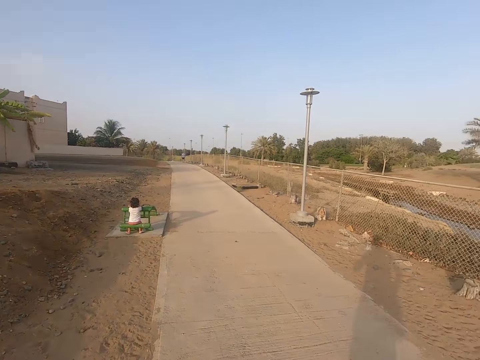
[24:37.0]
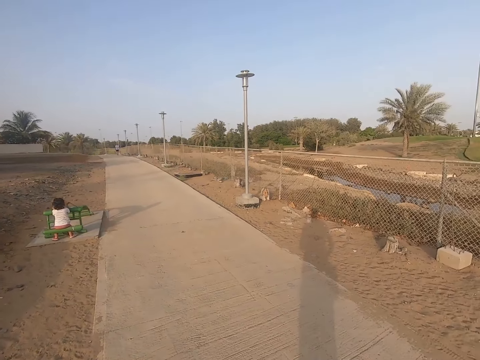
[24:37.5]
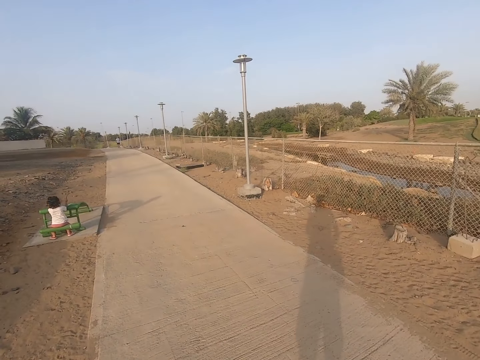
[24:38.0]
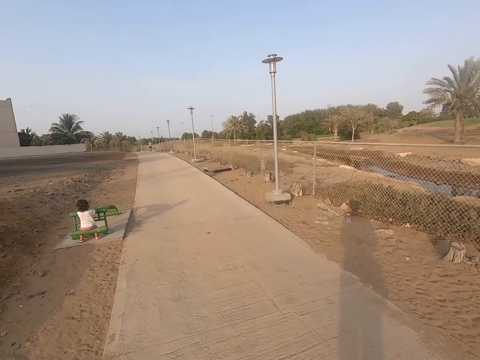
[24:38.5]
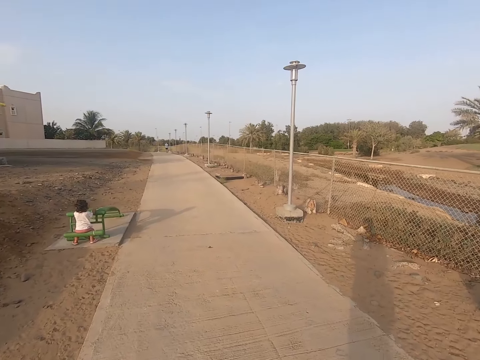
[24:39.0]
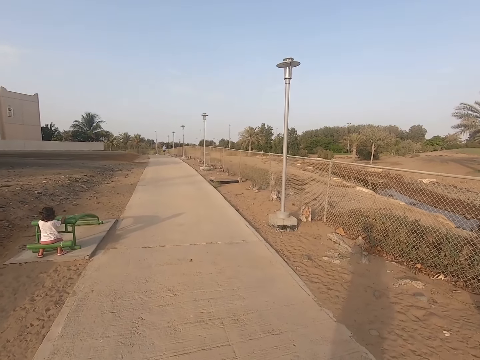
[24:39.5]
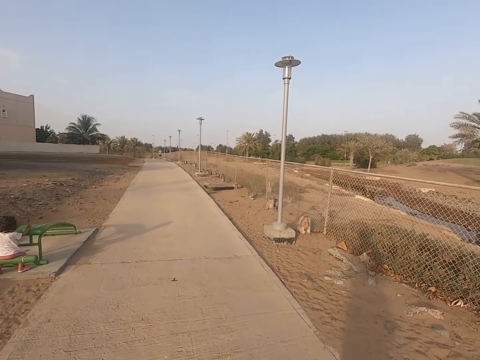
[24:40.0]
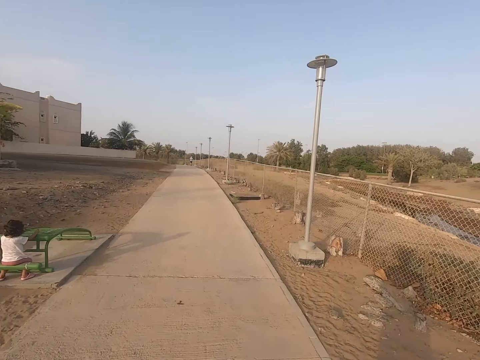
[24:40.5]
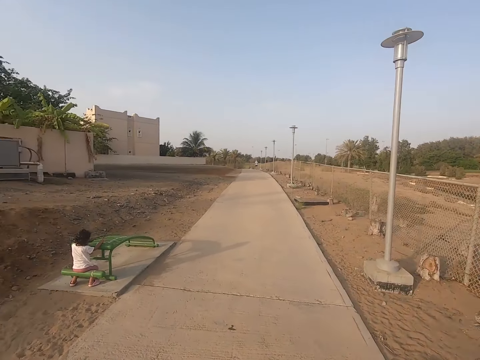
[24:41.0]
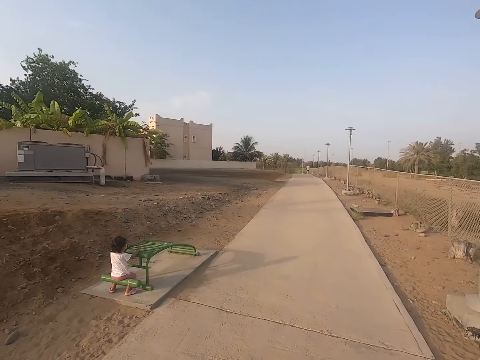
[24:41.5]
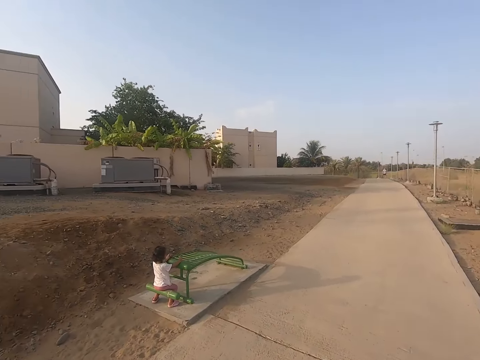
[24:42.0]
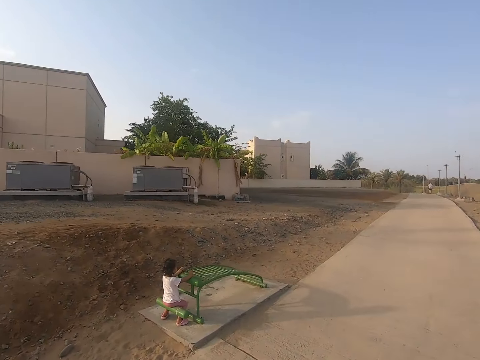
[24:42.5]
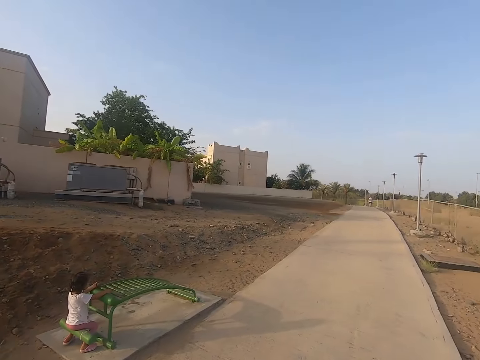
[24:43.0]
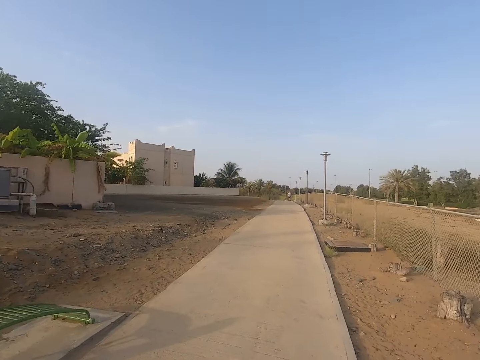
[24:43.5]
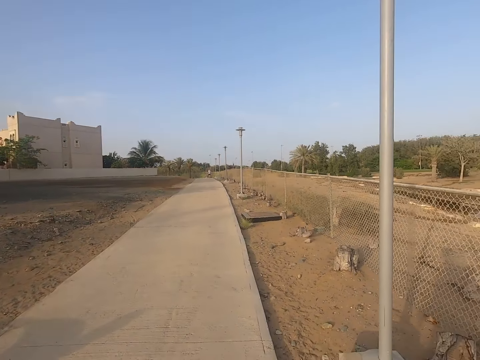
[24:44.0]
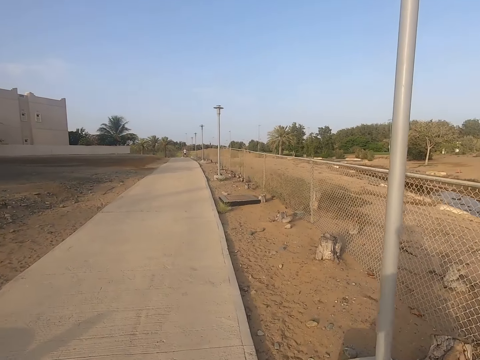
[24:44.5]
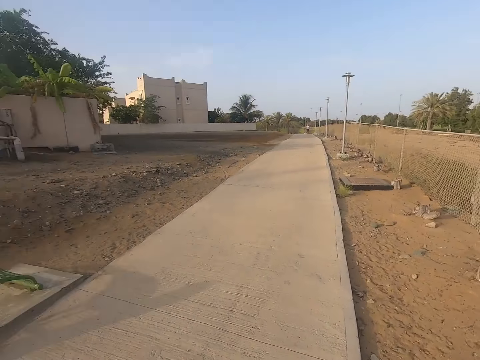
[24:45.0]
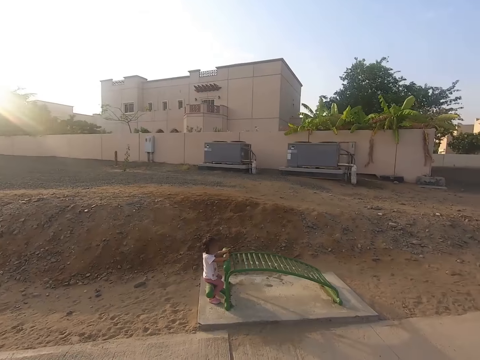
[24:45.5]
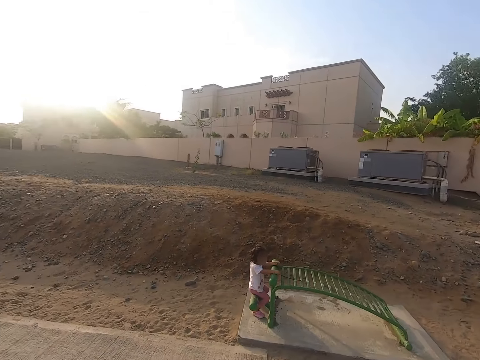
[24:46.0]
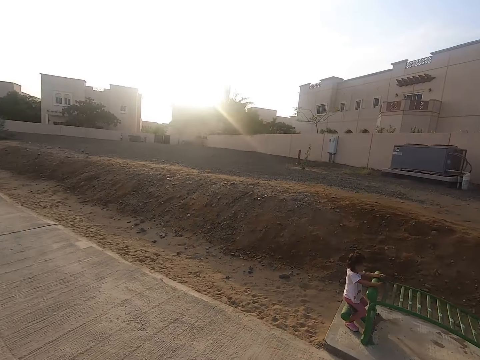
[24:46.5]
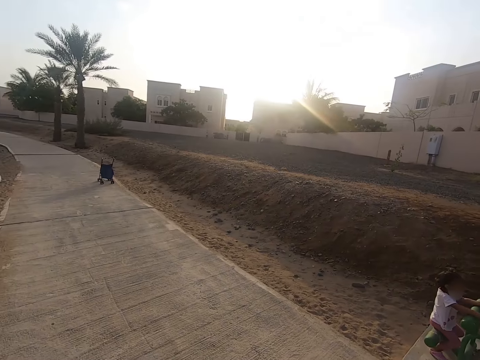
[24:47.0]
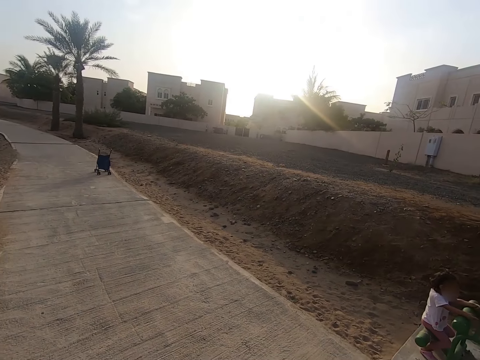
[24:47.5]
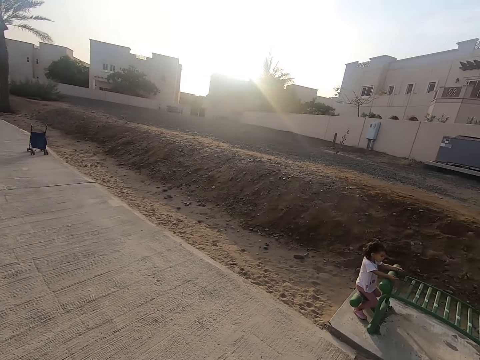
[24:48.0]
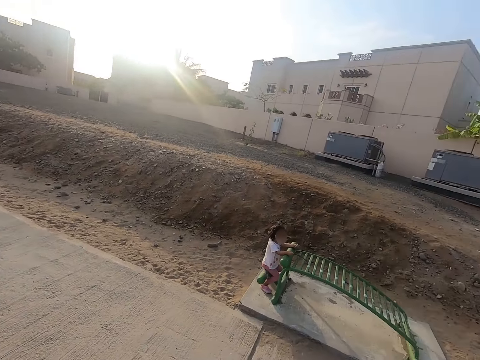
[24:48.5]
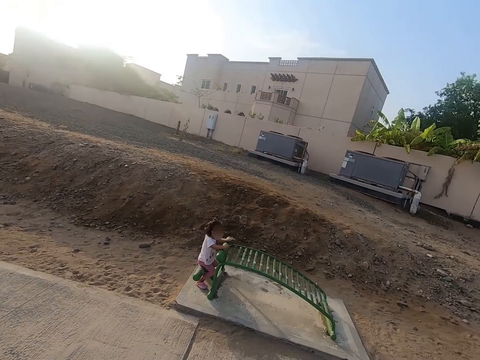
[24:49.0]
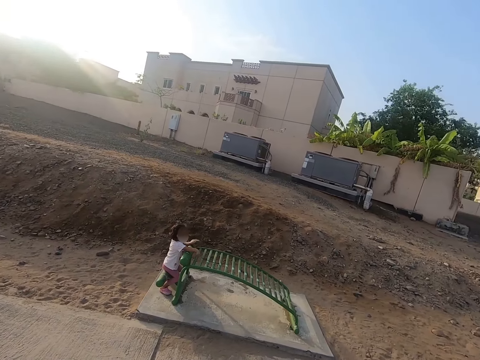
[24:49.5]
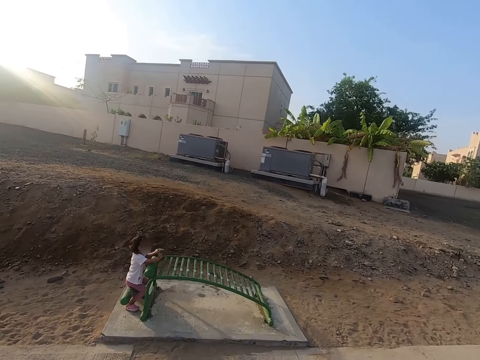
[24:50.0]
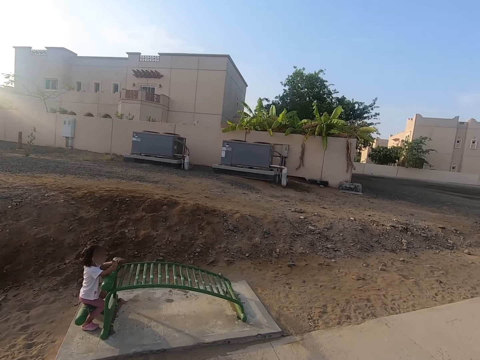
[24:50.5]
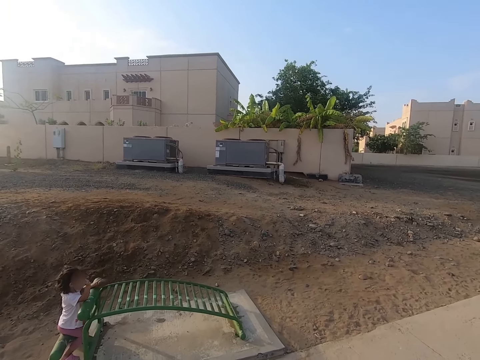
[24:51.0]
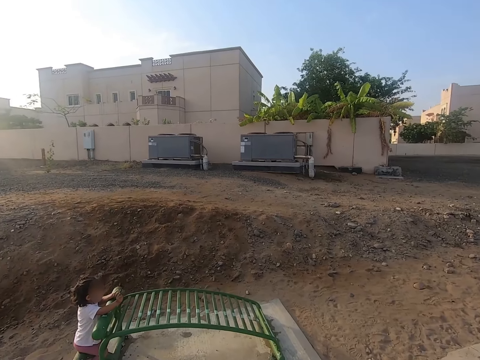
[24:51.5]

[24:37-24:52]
The camera wearer looks around. They walk.

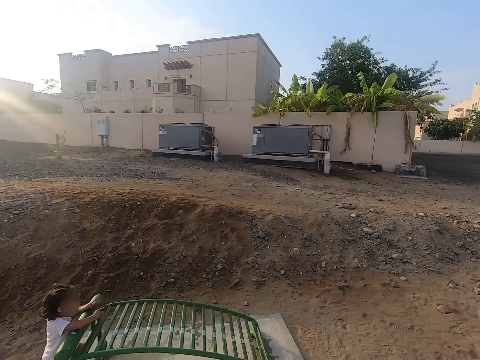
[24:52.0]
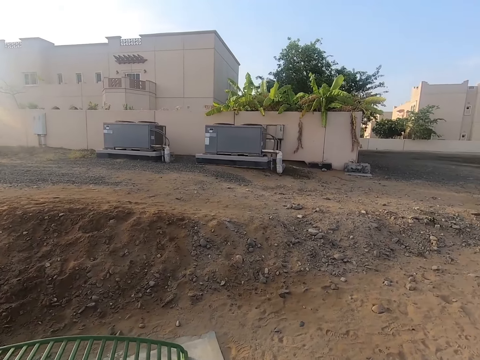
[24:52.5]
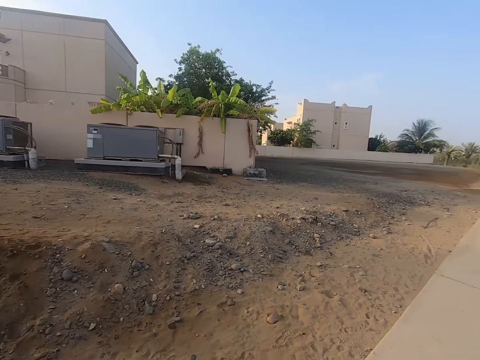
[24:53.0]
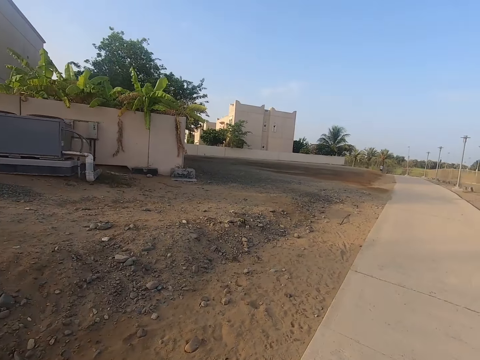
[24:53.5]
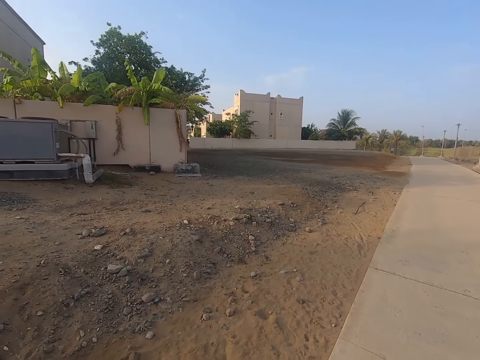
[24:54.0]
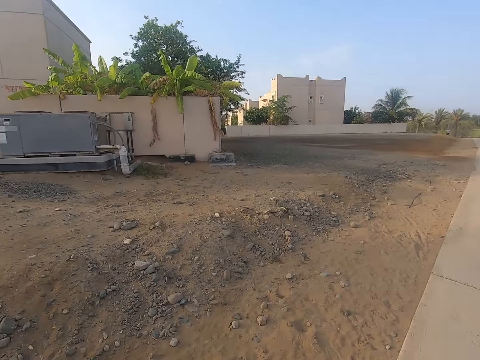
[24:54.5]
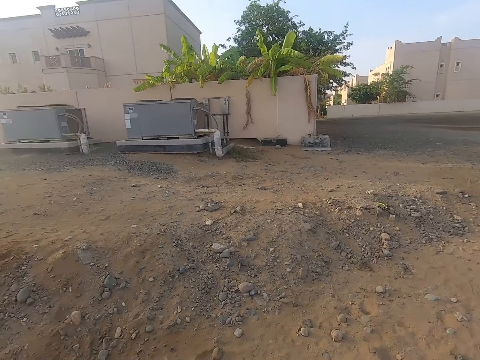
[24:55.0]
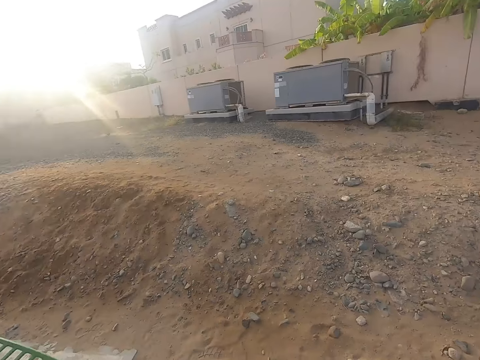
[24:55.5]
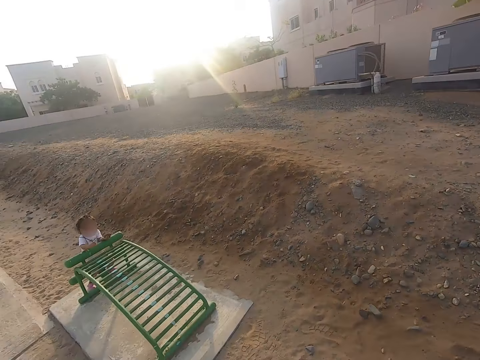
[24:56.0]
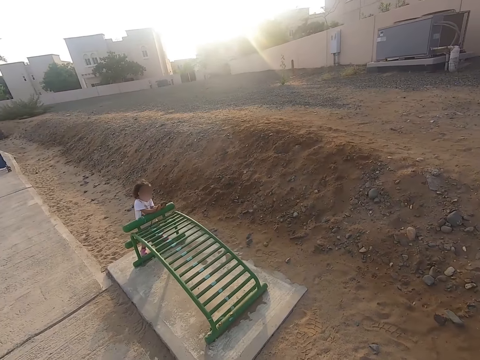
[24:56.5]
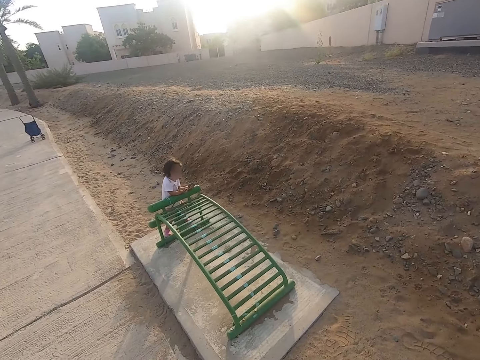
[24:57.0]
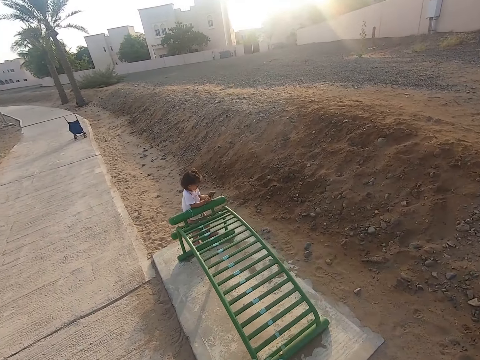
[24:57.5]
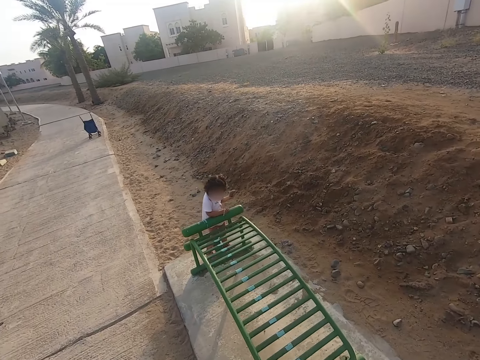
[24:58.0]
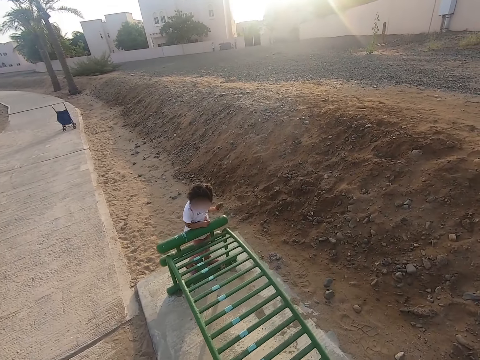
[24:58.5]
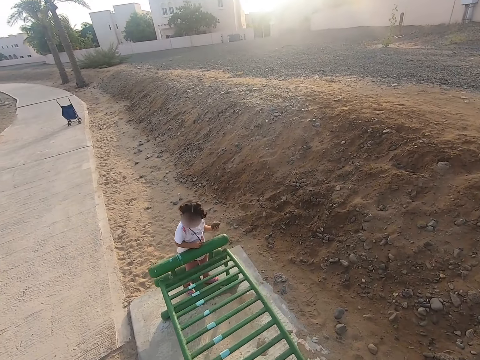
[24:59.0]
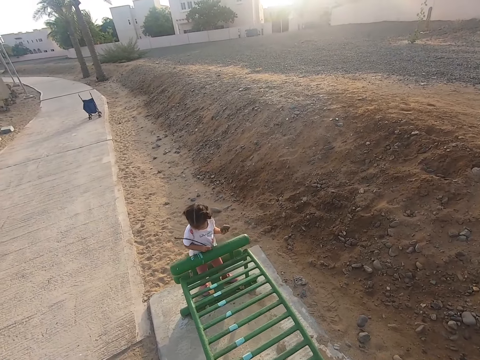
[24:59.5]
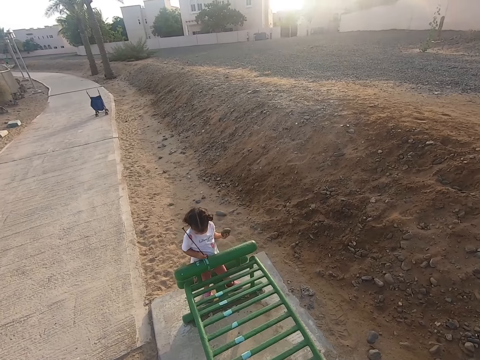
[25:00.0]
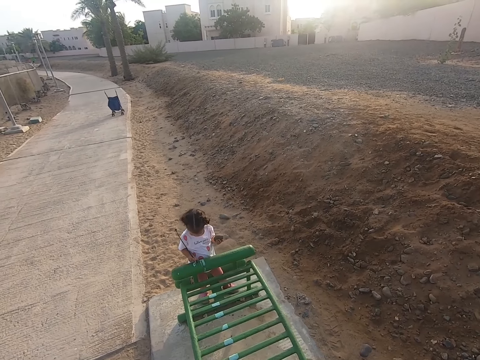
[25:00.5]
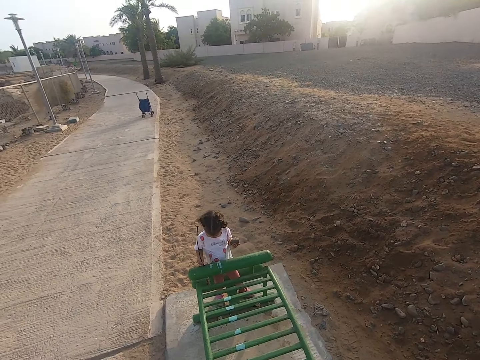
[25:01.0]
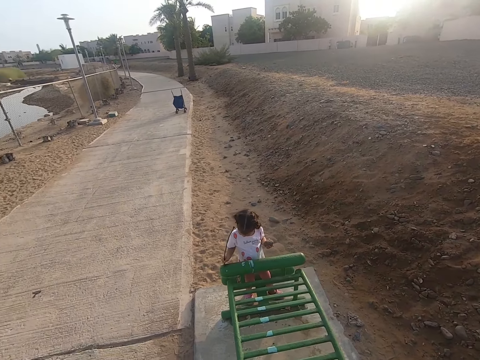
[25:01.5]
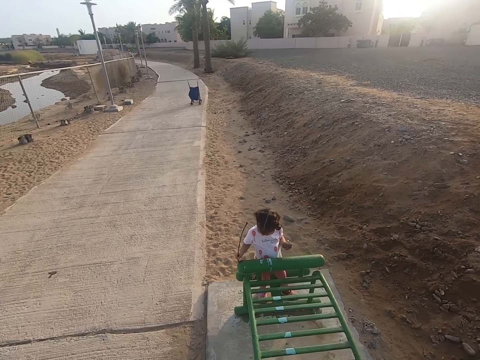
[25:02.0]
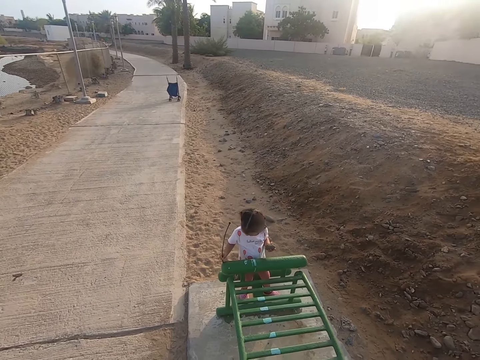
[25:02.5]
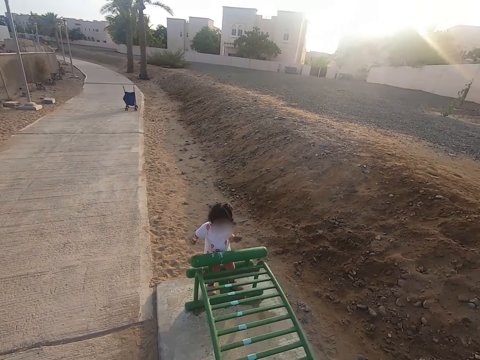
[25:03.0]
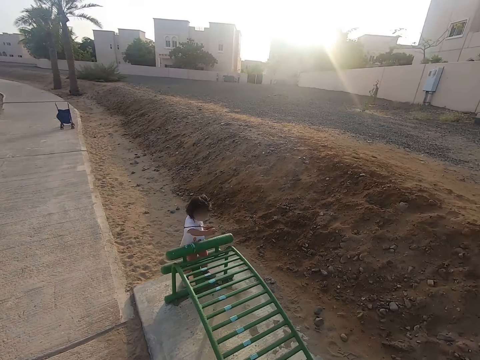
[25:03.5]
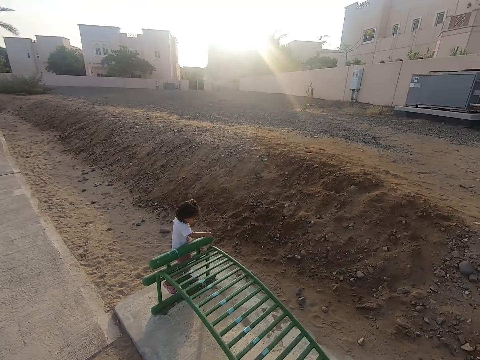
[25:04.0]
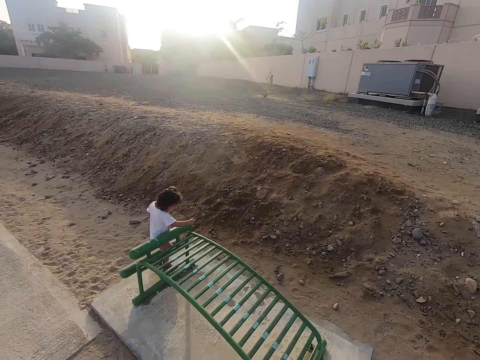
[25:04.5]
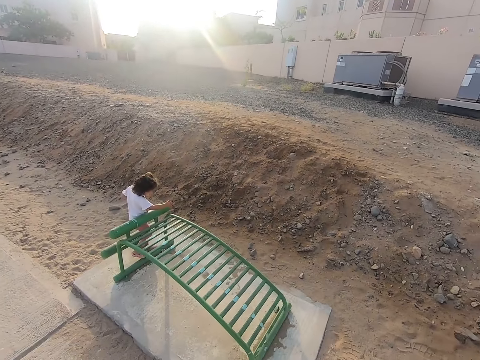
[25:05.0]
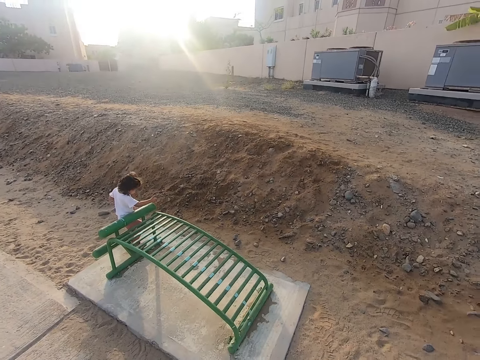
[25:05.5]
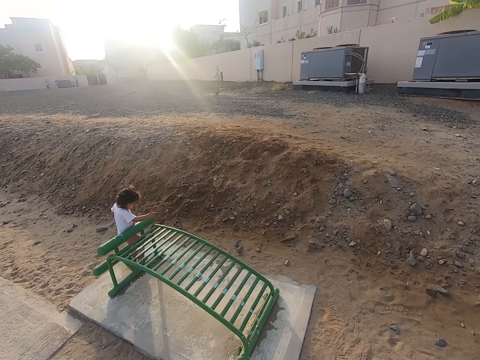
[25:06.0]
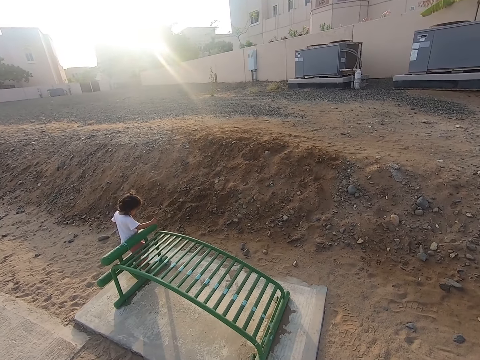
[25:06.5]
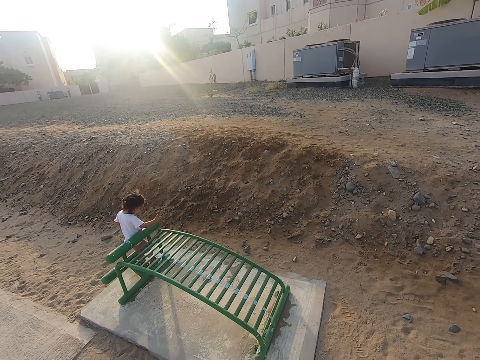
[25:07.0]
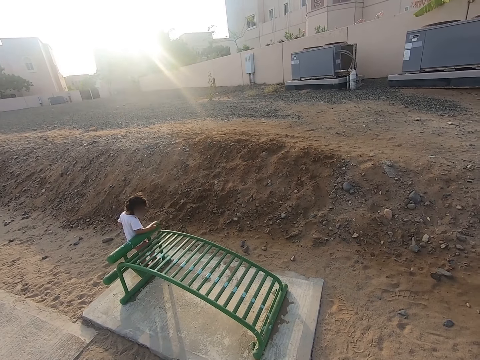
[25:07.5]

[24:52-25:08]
A lady plays with a stick. The lady walks inside a lounger. The lady writes on the lounger.
